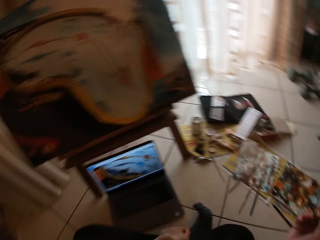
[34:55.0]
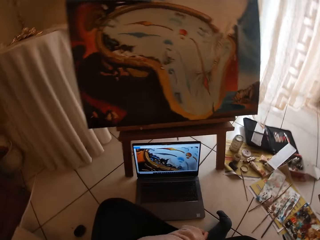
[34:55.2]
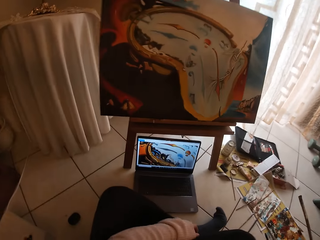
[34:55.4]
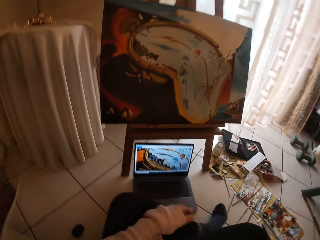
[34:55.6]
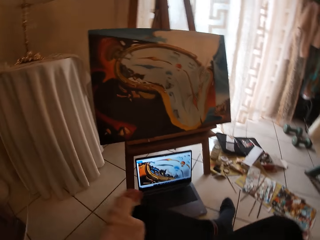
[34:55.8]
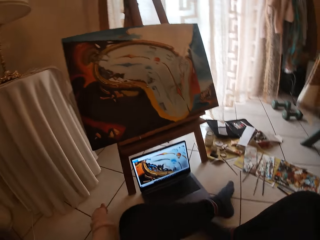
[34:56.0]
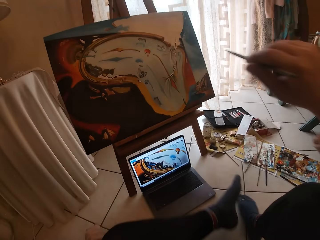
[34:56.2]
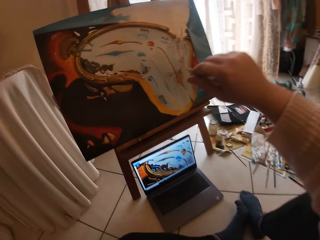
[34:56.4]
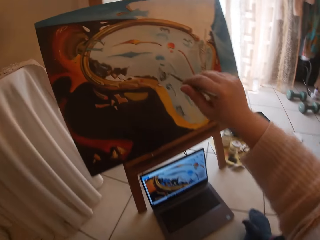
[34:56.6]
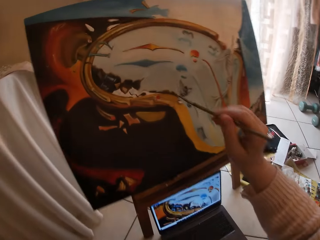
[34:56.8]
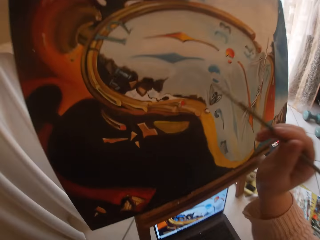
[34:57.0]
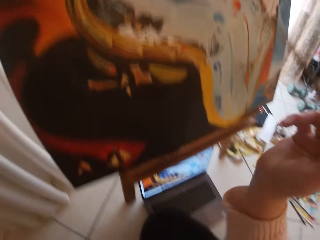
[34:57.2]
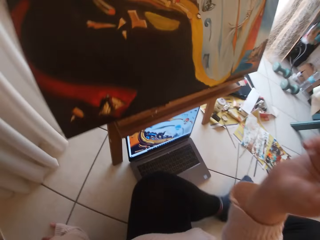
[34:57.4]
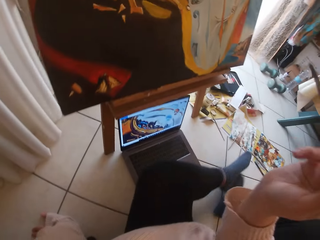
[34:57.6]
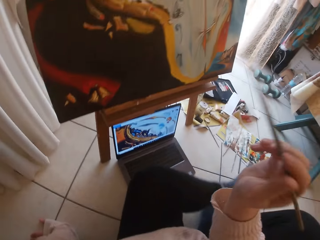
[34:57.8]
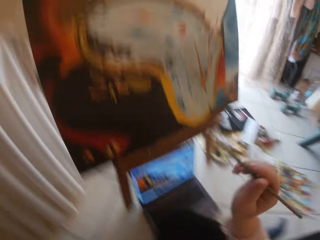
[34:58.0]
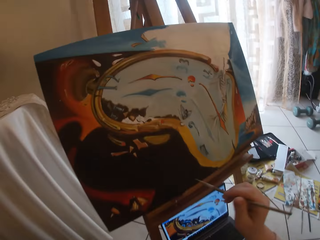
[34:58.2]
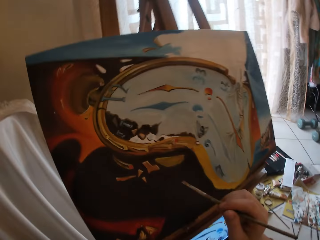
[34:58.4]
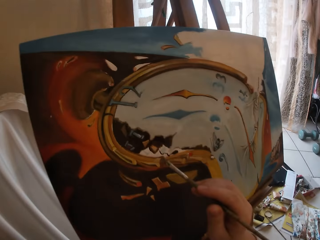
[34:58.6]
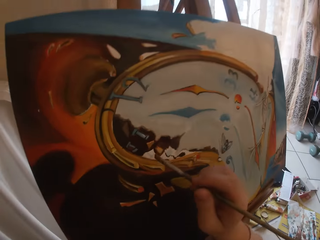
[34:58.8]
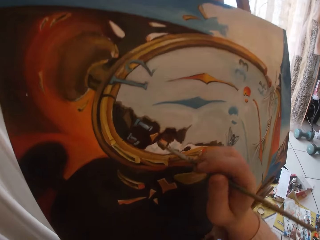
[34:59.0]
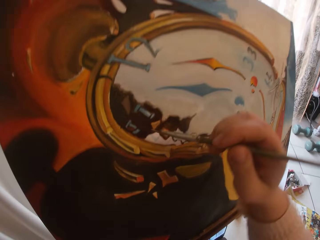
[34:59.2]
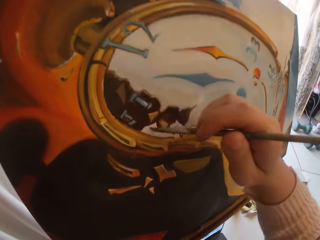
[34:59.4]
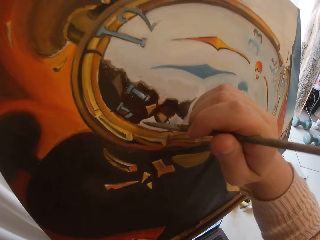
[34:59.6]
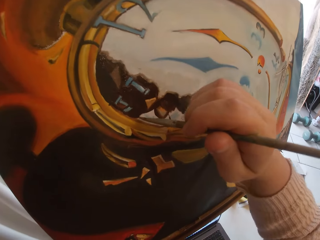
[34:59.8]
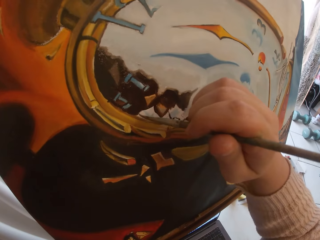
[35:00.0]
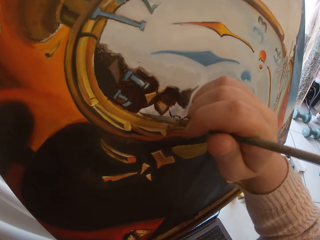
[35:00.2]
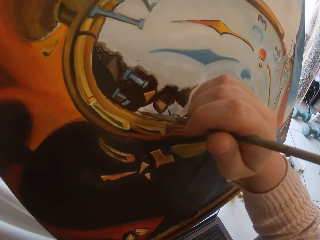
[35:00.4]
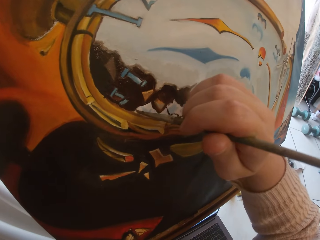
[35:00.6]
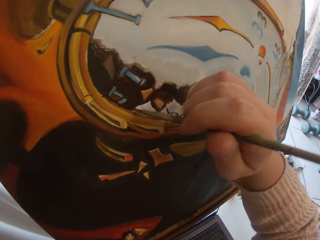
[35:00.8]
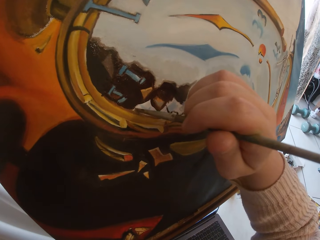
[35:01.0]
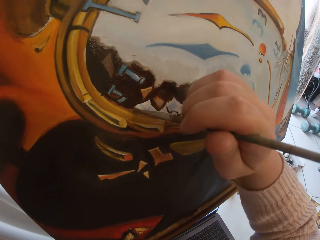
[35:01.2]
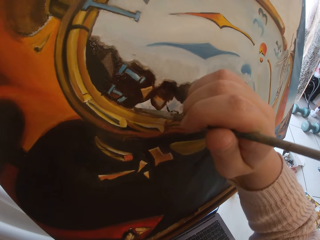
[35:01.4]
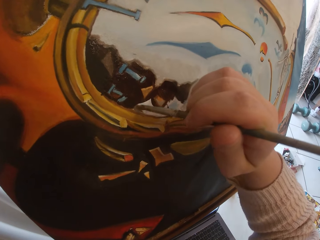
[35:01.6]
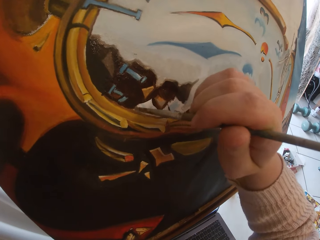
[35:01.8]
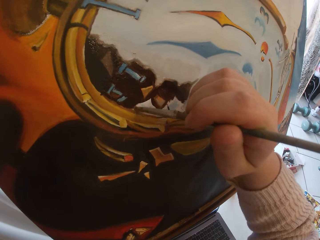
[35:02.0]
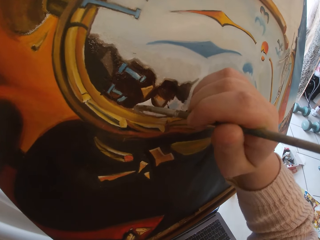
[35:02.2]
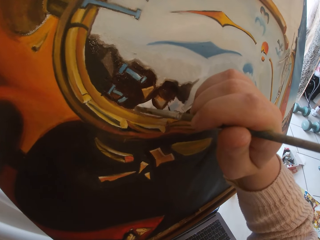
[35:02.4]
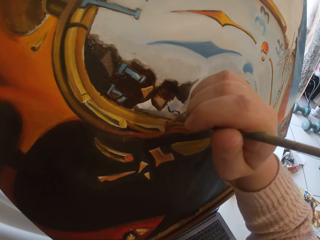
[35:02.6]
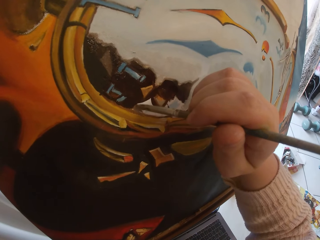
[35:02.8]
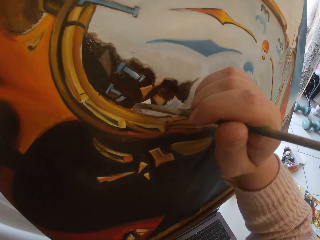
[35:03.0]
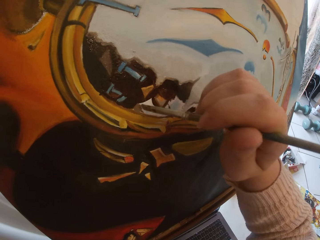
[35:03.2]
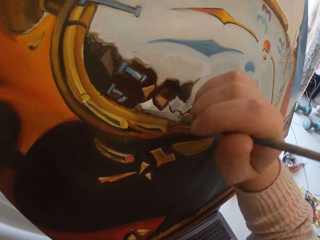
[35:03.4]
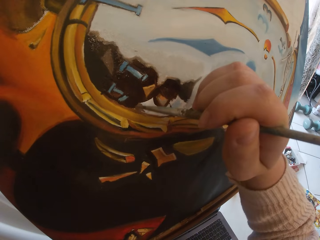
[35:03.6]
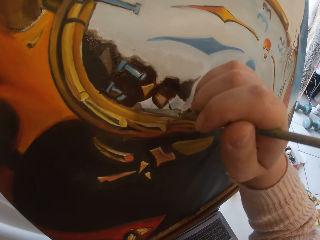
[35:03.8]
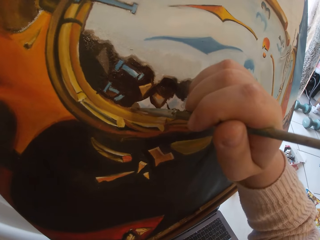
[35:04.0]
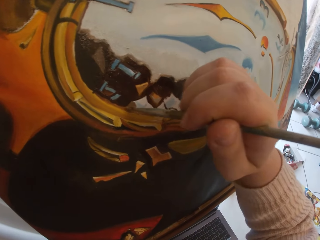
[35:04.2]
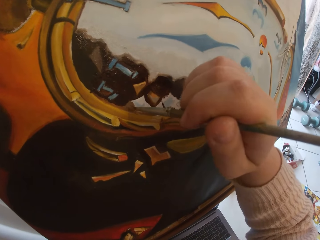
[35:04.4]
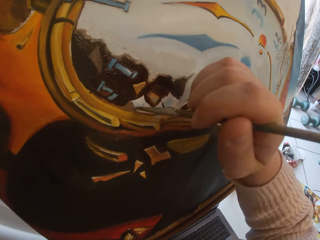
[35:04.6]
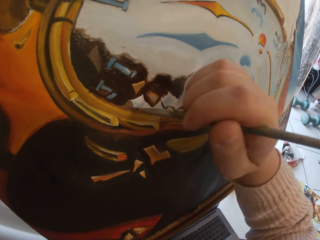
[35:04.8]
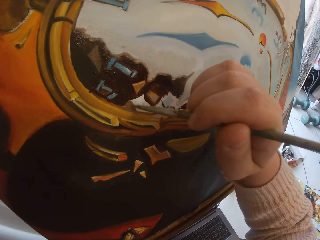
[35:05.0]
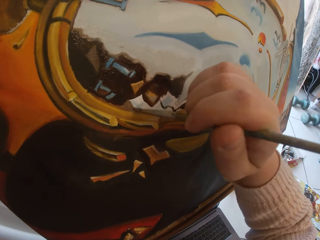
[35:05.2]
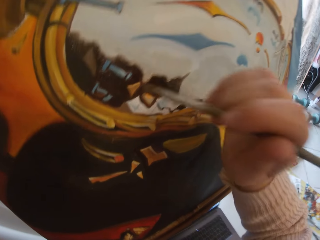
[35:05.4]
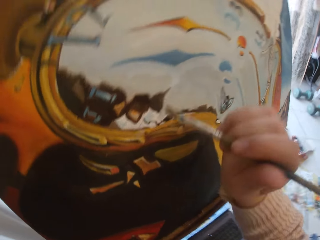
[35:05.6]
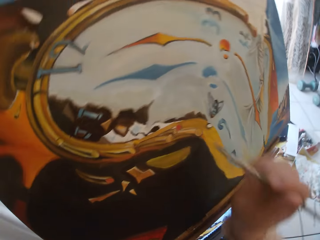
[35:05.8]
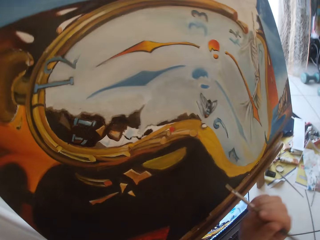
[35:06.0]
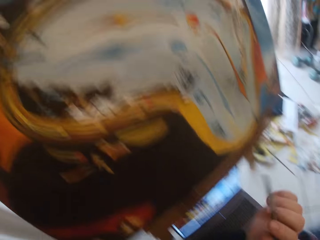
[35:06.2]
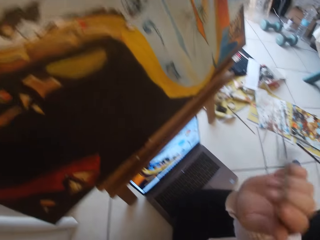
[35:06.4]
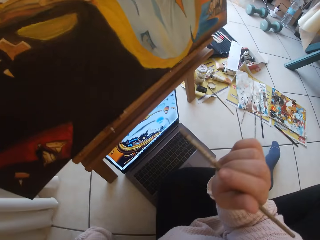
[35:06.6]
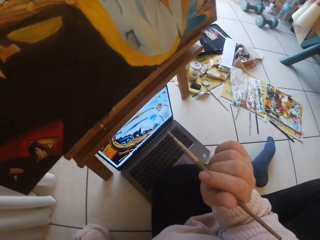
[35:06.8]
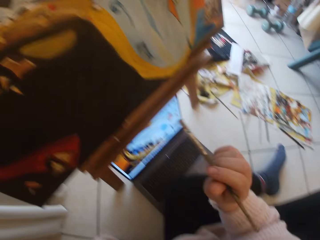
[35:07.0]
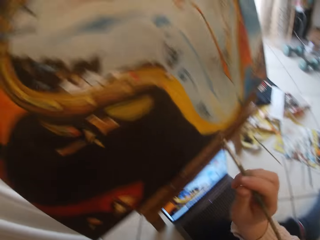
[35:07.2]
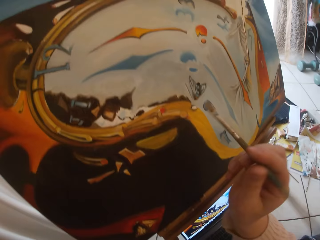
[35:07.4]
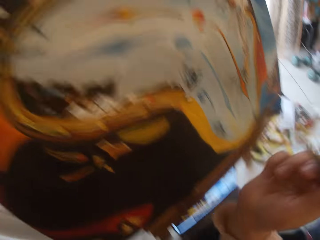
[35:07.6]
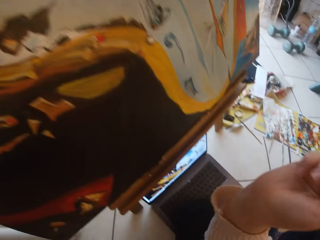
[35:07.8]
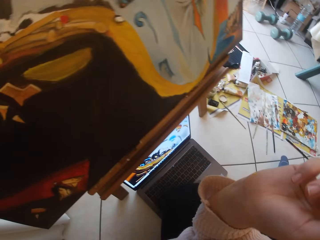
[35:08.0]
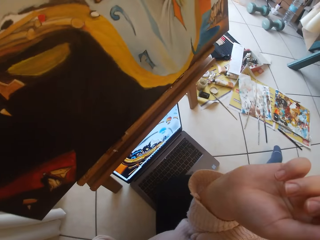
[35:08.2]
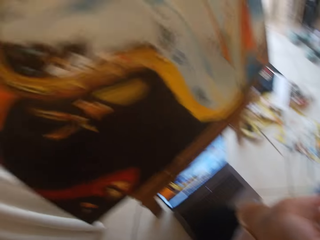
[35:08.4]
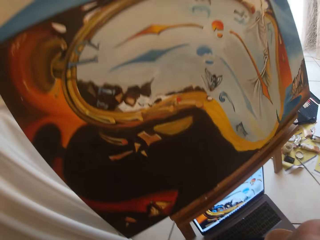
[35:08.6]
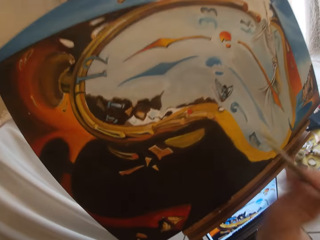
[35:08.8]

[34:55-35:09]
The camera wearer looks at the laptop. She folds her legs. She adjusts her position. She paints the canvas board using a brush. She takes her hand off the canvas board. She stops painting. She looks at the laptop.

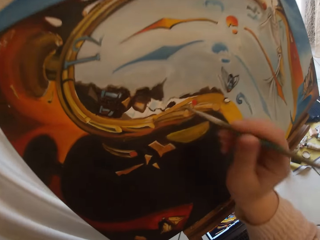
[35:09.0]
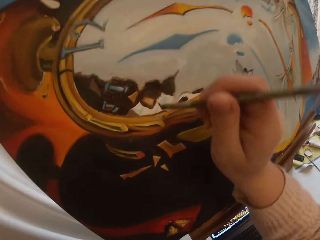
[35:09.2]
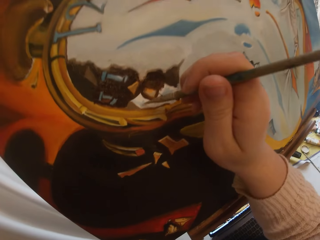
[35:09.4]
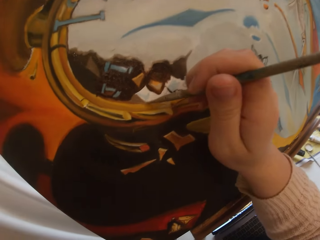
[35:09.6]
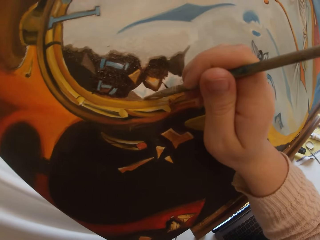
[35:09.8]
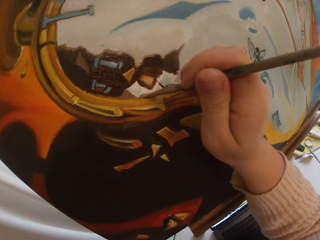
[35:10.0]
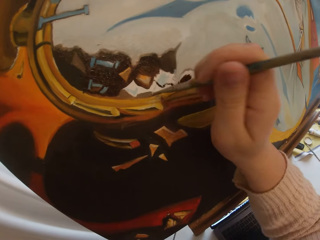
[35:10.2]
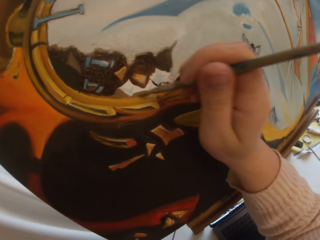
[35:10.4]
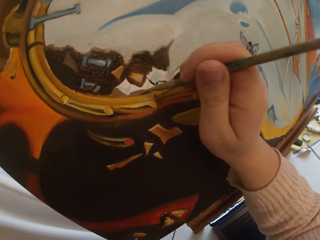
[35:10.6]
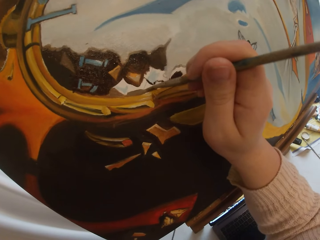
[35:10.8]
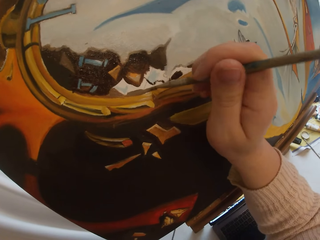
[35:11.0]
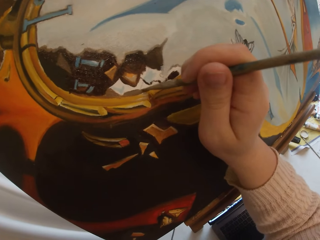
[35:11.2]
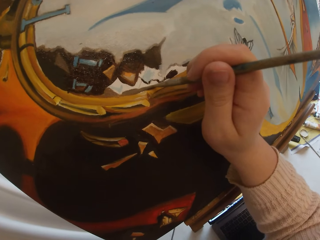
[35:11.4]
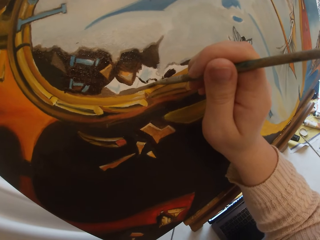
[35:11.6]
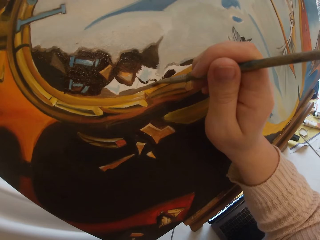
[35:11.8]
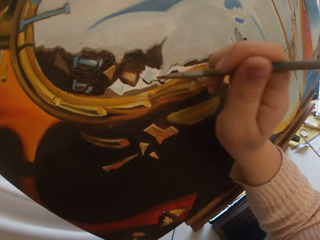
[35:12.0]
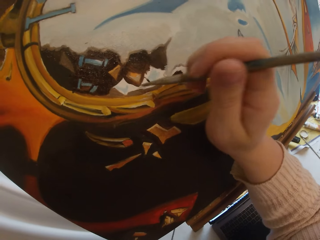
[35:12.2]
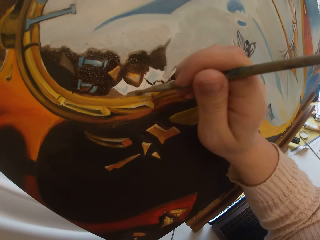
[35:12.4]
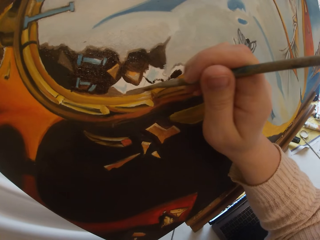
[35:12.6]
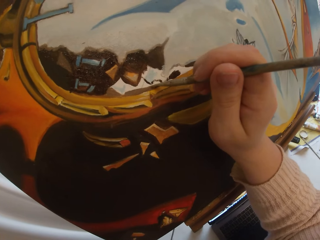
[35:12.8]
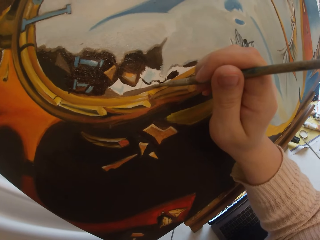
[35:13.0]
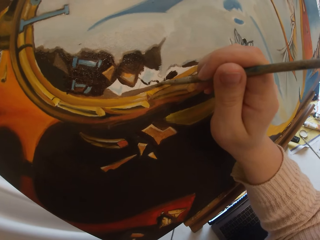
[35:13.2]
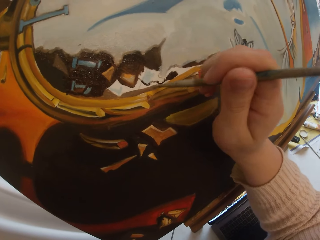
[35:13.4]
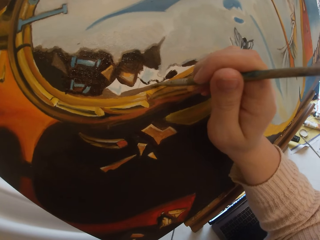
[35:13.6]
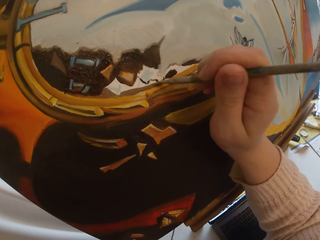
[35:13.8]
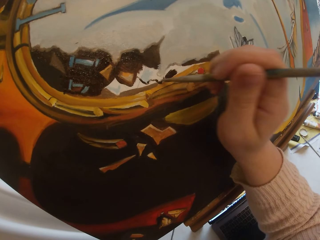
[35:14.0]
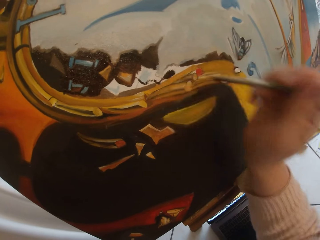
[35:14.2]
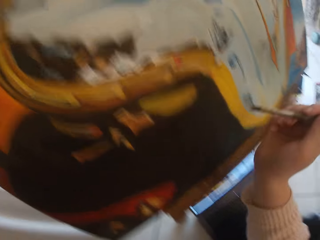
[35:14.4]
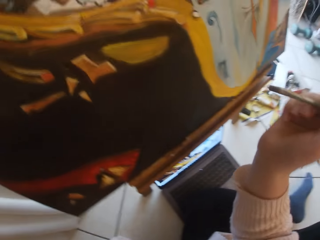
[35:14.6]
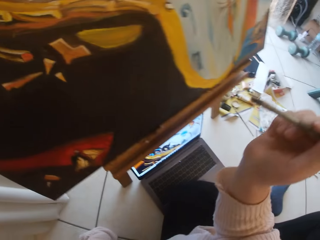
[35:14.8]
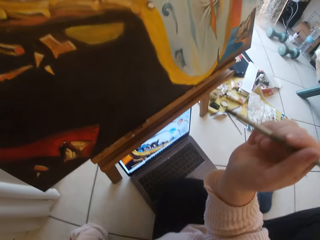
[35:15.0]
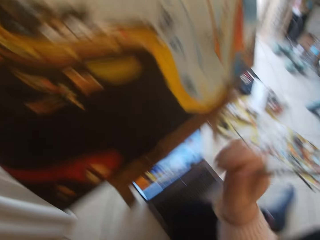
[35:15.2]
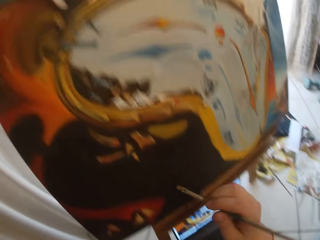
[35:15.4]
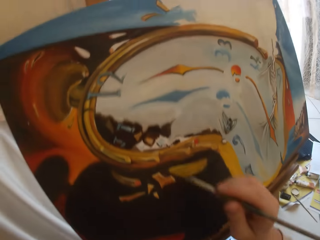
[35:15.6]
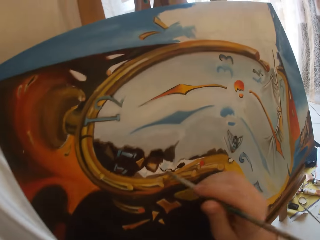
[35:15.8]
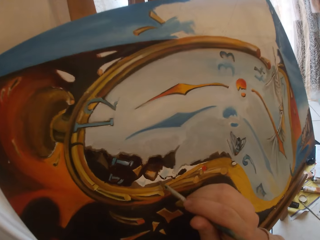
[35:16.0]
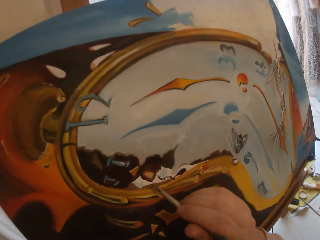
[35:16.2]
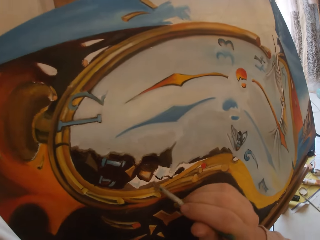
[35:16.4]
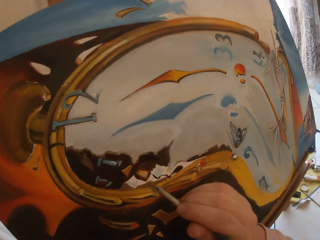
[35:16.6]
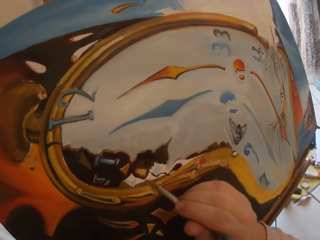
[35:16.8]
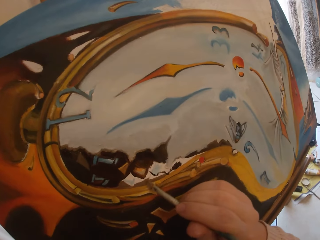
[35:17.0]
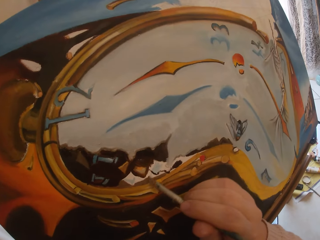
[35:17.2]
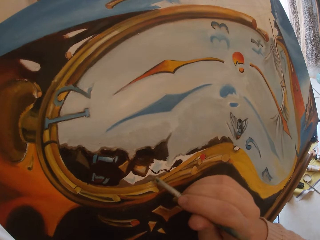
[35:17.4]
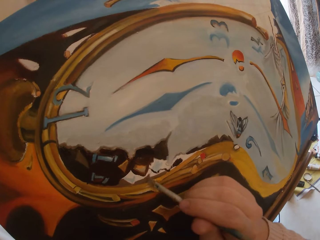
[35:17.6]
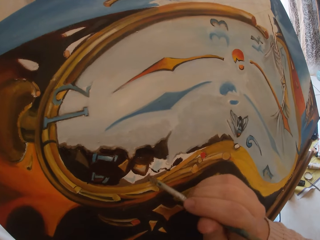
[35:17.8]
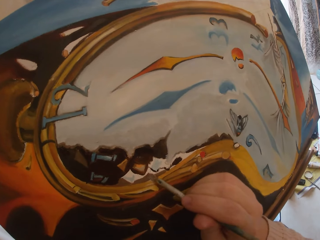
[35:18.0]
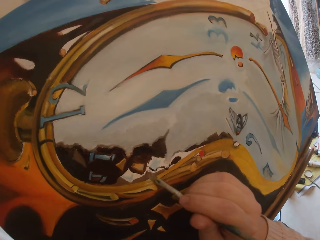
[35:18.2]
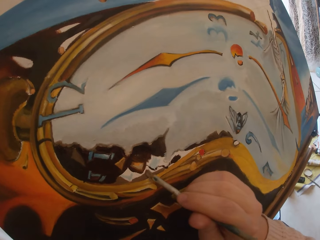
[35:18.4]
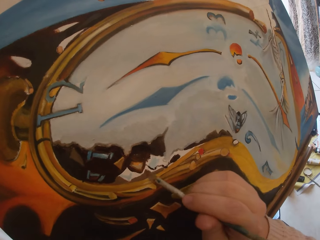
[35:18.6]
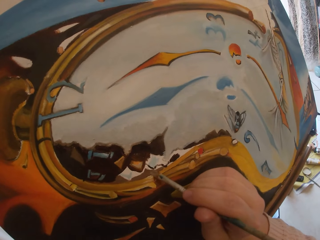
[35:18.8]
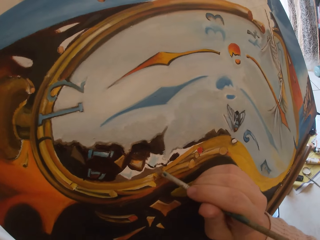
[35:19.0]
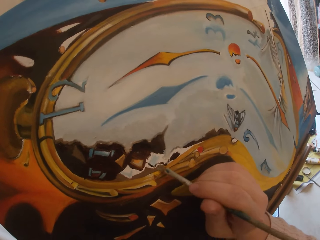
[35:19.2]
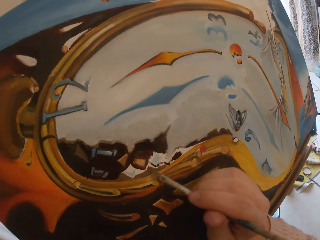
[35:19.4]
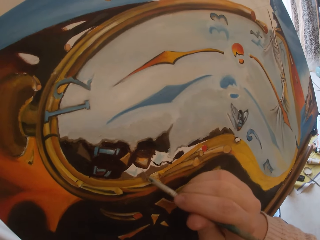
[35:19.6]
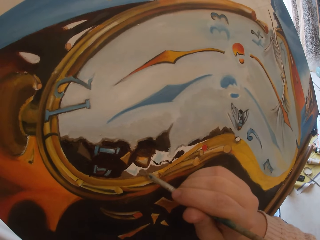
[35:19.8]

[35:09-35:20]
The camera wearer paints the canvas using a brush. They look at the laptop. They paint using the brush.
